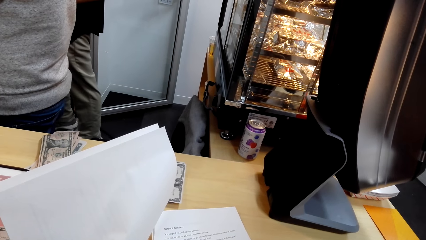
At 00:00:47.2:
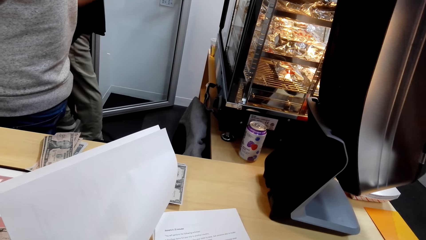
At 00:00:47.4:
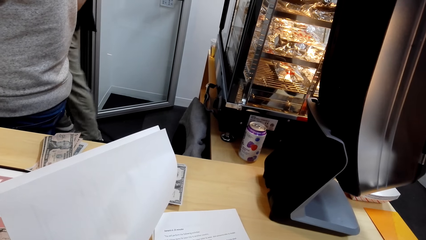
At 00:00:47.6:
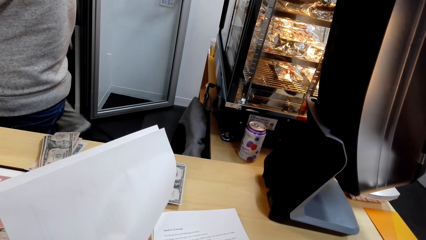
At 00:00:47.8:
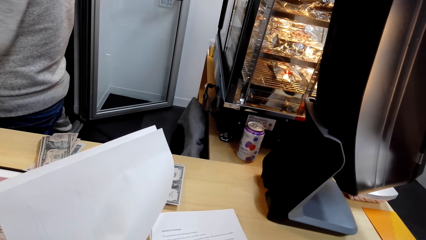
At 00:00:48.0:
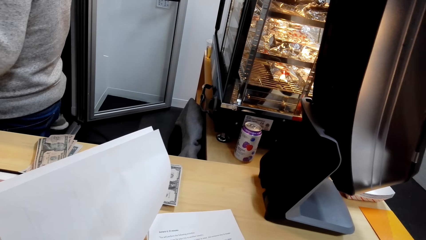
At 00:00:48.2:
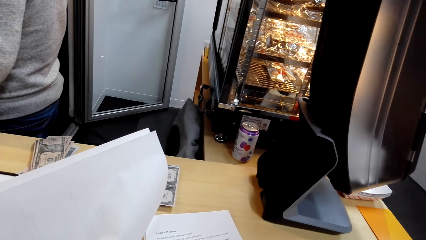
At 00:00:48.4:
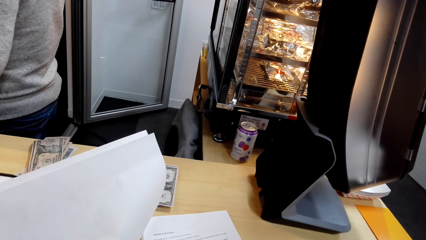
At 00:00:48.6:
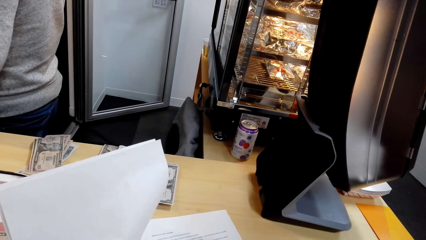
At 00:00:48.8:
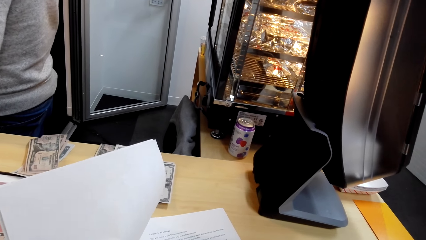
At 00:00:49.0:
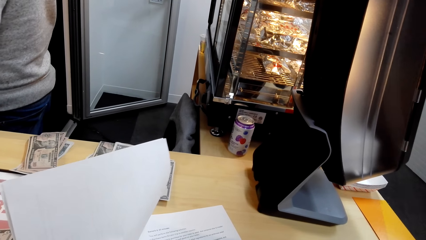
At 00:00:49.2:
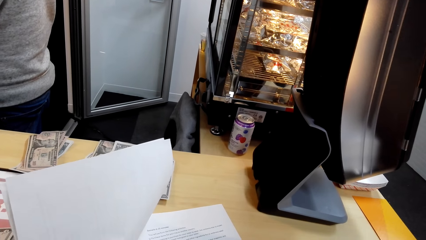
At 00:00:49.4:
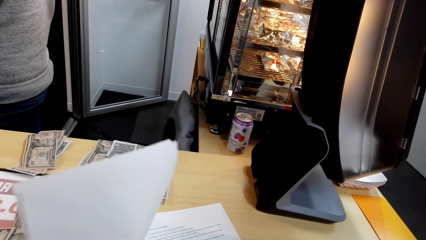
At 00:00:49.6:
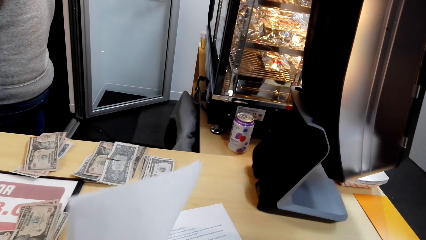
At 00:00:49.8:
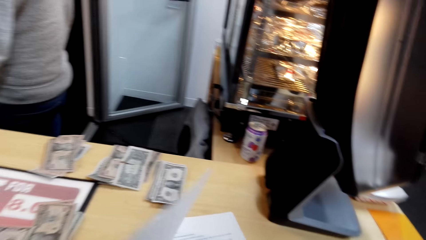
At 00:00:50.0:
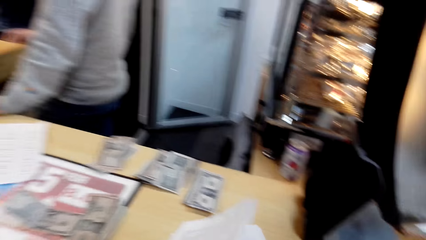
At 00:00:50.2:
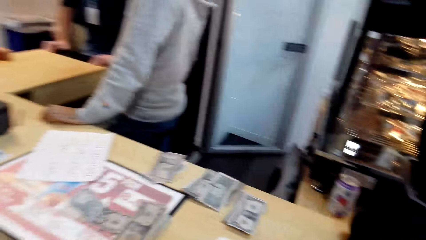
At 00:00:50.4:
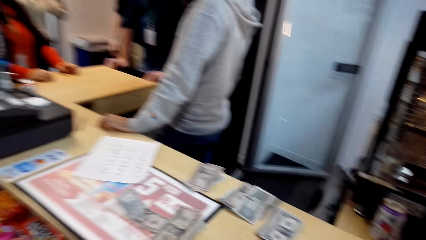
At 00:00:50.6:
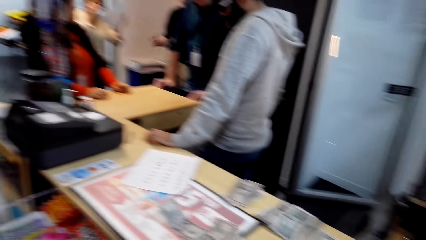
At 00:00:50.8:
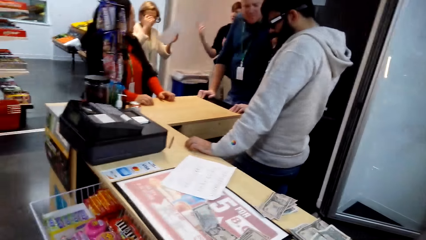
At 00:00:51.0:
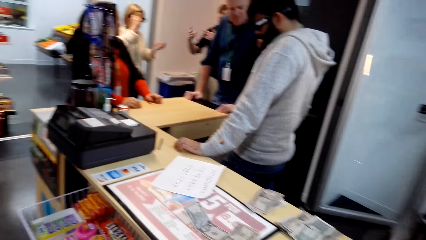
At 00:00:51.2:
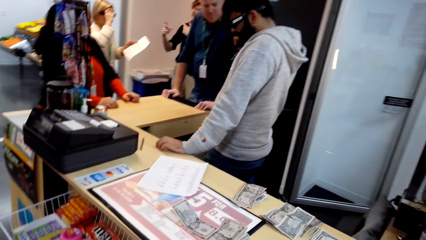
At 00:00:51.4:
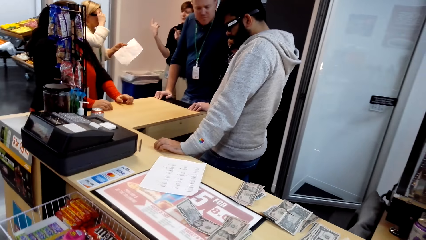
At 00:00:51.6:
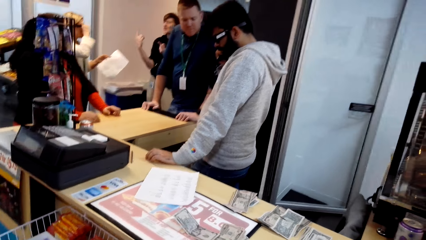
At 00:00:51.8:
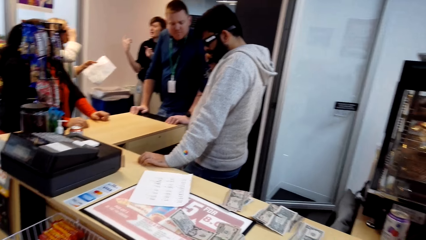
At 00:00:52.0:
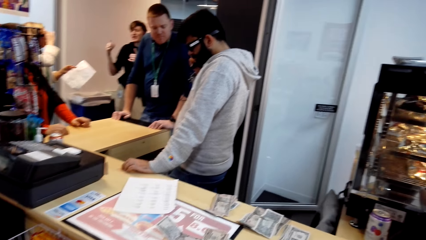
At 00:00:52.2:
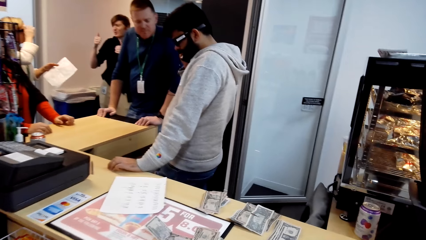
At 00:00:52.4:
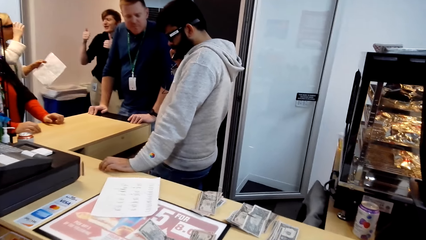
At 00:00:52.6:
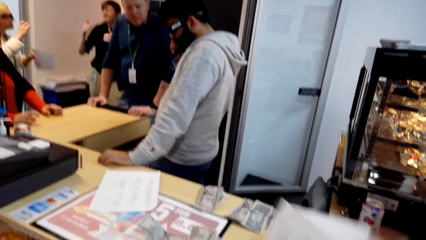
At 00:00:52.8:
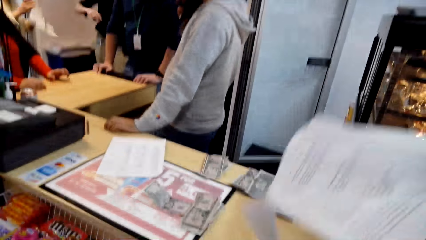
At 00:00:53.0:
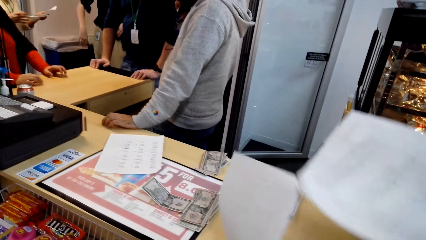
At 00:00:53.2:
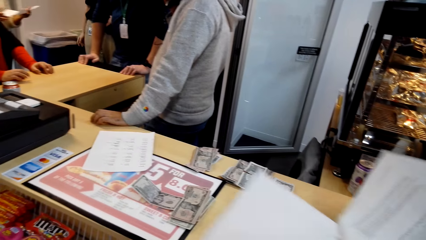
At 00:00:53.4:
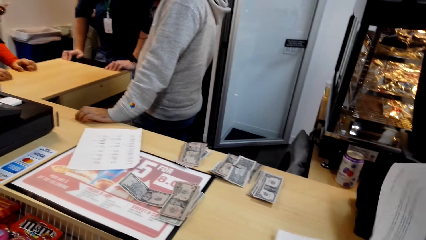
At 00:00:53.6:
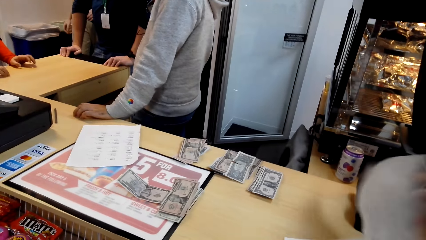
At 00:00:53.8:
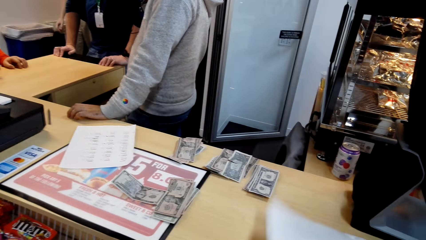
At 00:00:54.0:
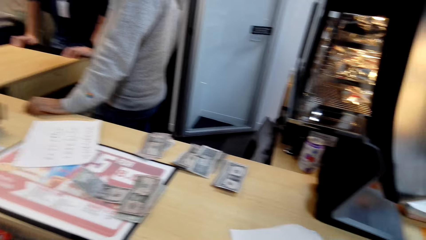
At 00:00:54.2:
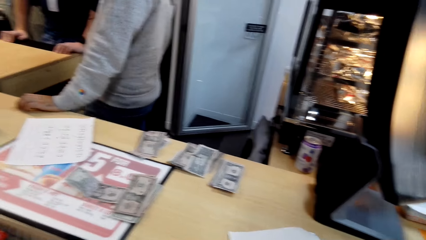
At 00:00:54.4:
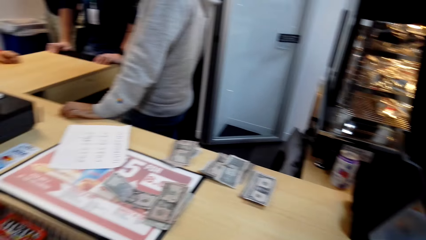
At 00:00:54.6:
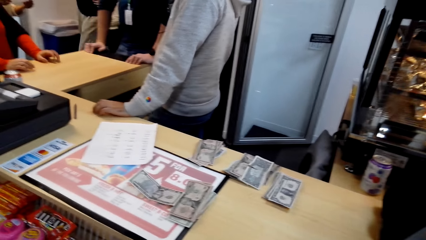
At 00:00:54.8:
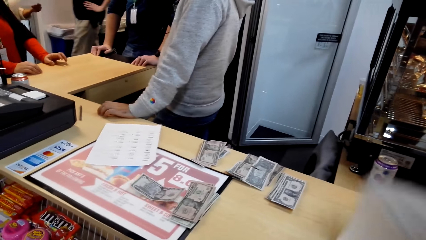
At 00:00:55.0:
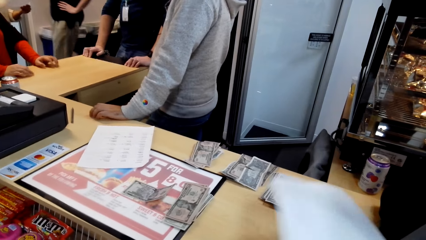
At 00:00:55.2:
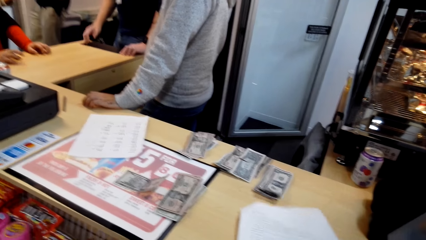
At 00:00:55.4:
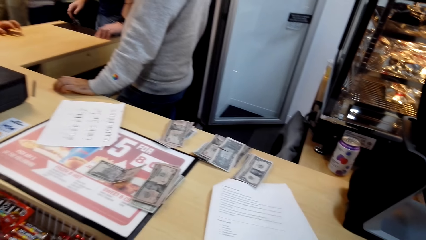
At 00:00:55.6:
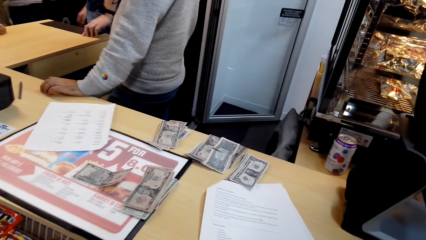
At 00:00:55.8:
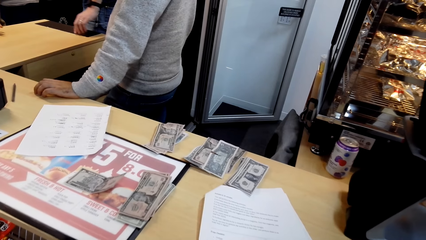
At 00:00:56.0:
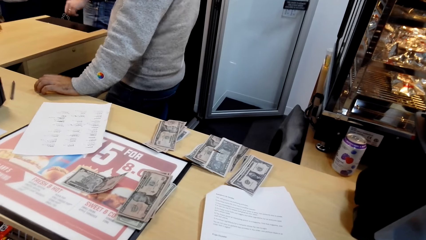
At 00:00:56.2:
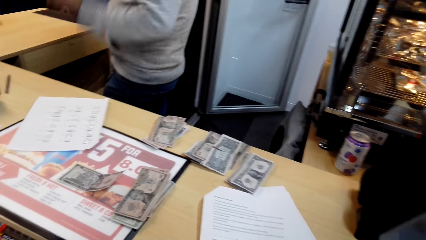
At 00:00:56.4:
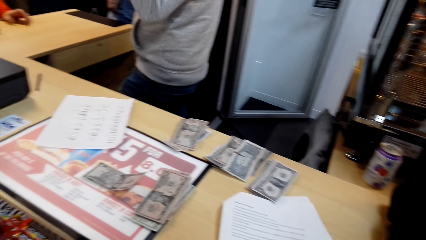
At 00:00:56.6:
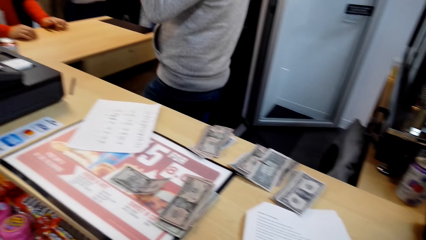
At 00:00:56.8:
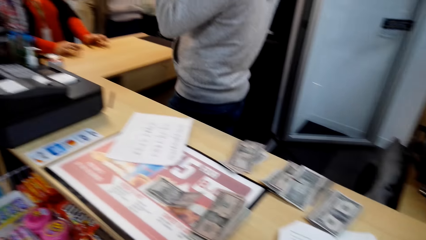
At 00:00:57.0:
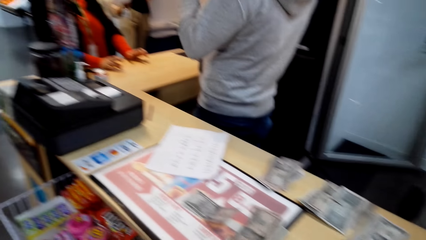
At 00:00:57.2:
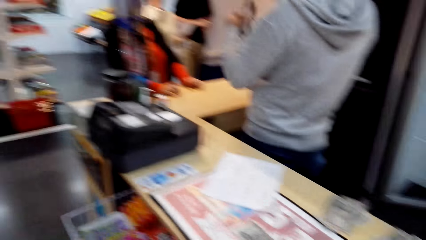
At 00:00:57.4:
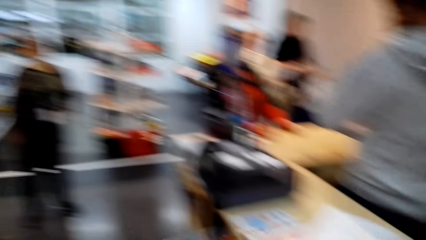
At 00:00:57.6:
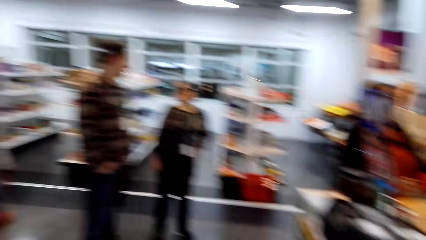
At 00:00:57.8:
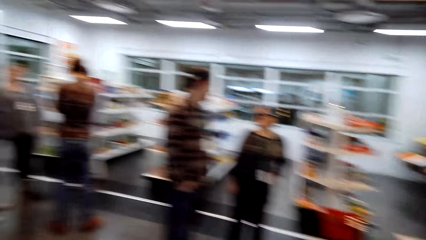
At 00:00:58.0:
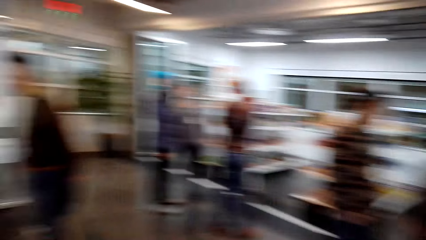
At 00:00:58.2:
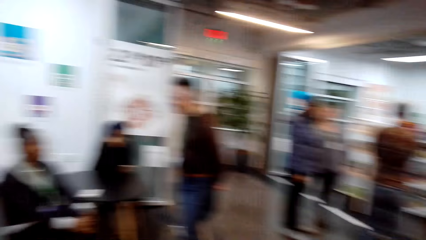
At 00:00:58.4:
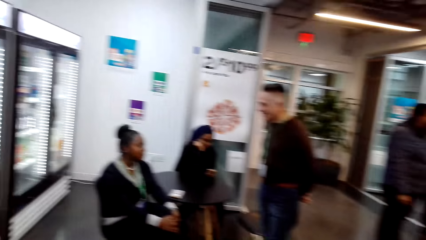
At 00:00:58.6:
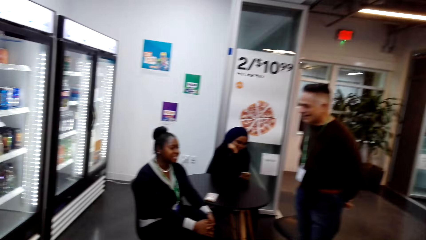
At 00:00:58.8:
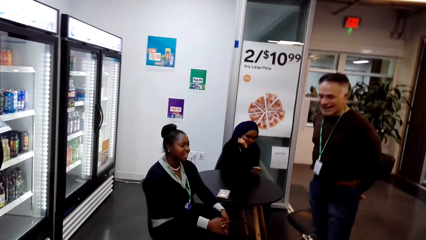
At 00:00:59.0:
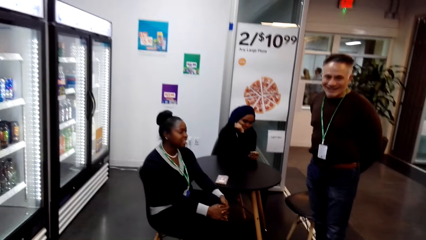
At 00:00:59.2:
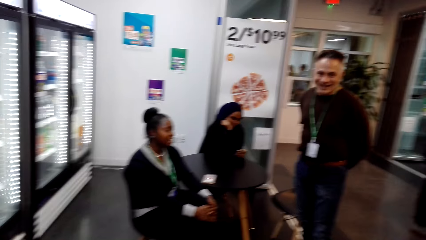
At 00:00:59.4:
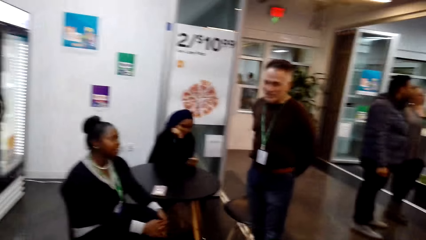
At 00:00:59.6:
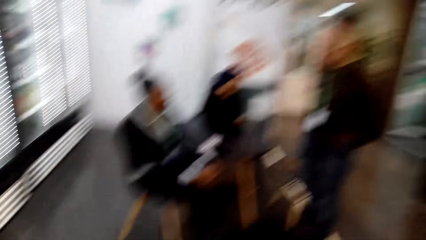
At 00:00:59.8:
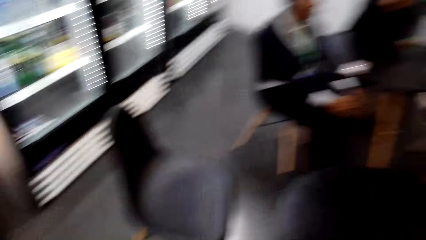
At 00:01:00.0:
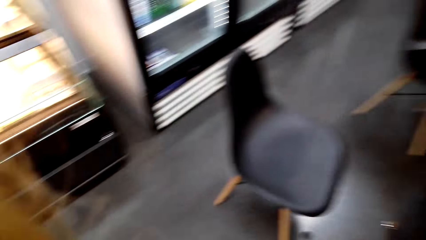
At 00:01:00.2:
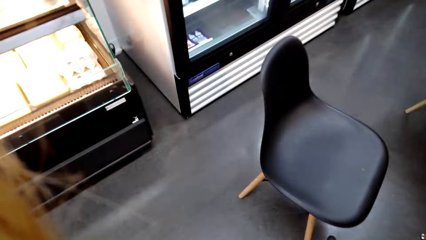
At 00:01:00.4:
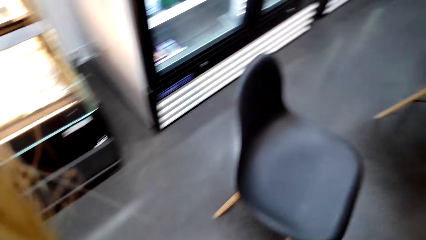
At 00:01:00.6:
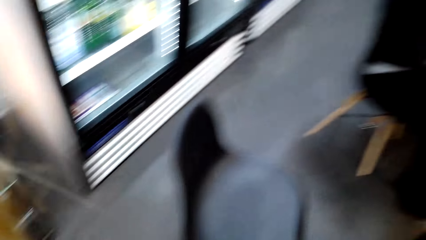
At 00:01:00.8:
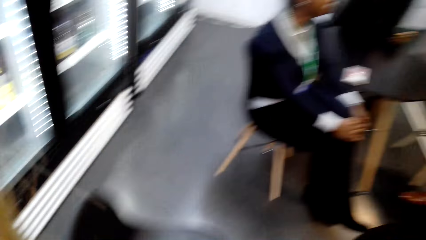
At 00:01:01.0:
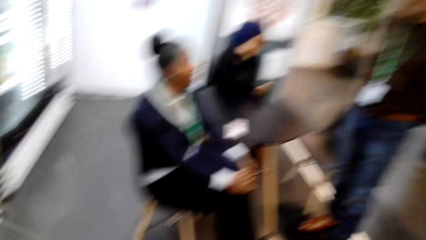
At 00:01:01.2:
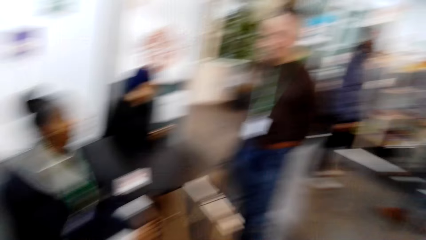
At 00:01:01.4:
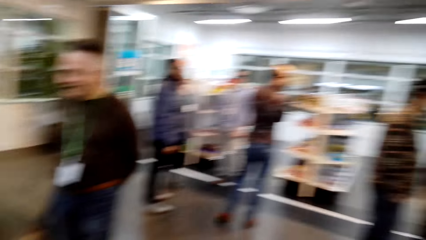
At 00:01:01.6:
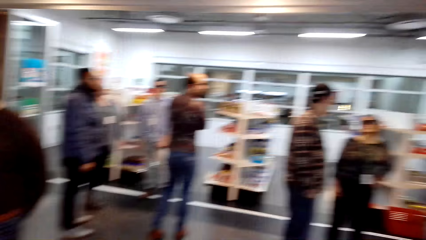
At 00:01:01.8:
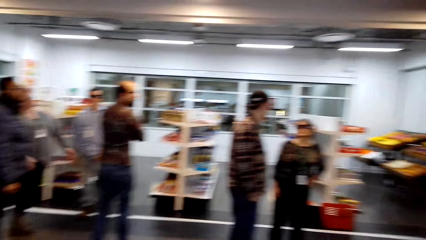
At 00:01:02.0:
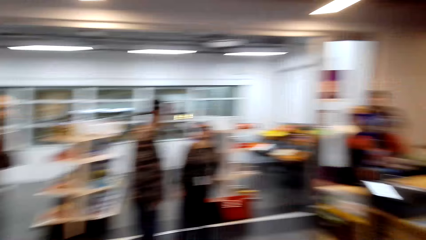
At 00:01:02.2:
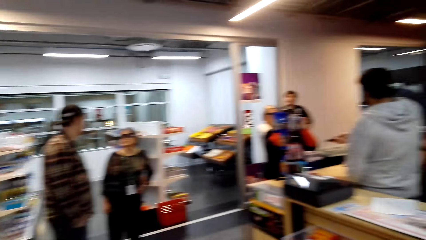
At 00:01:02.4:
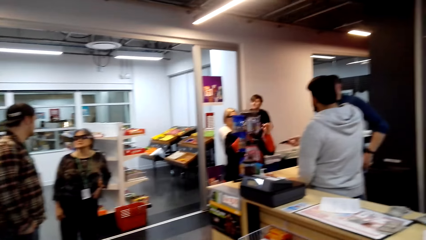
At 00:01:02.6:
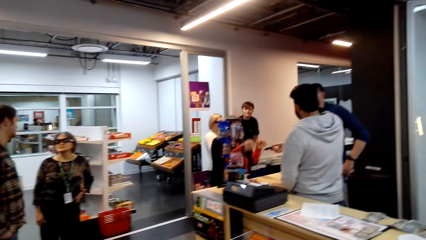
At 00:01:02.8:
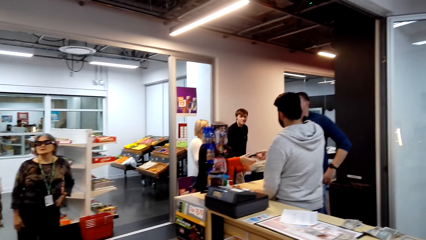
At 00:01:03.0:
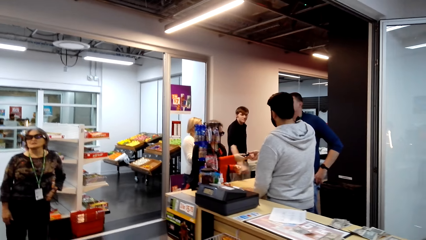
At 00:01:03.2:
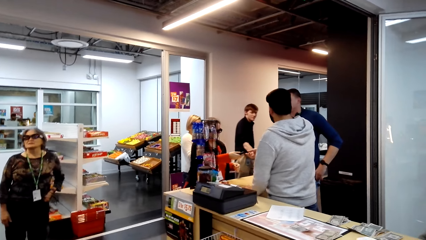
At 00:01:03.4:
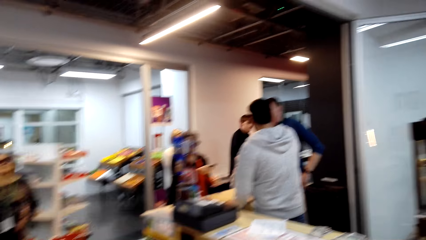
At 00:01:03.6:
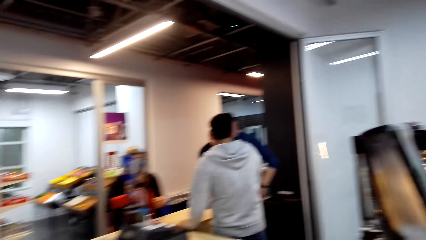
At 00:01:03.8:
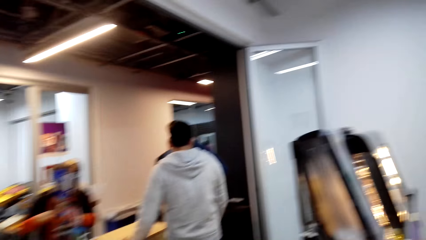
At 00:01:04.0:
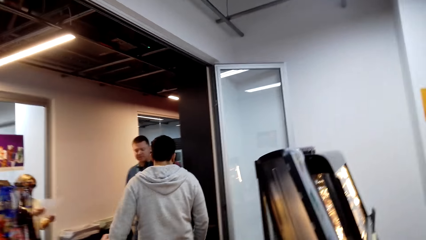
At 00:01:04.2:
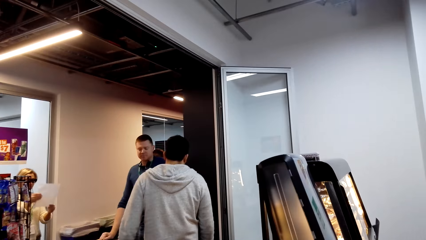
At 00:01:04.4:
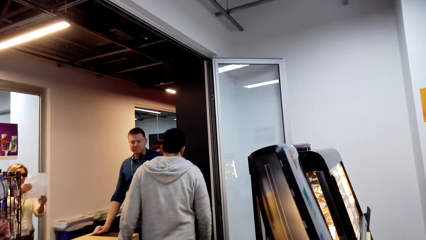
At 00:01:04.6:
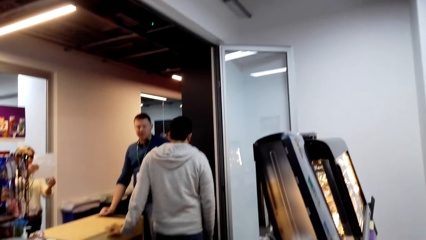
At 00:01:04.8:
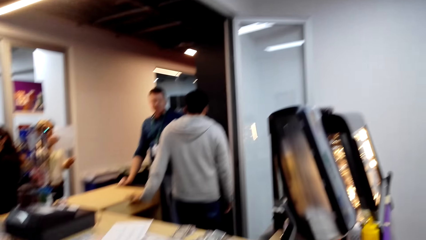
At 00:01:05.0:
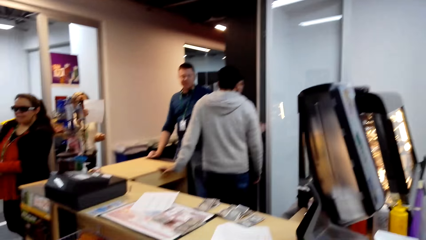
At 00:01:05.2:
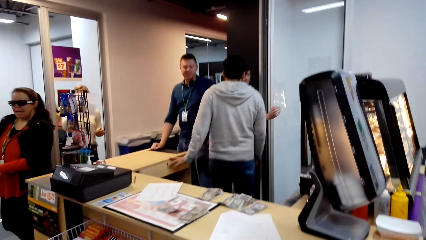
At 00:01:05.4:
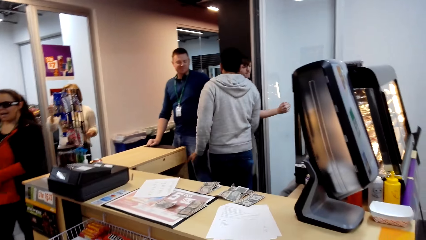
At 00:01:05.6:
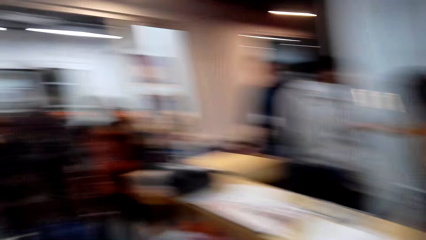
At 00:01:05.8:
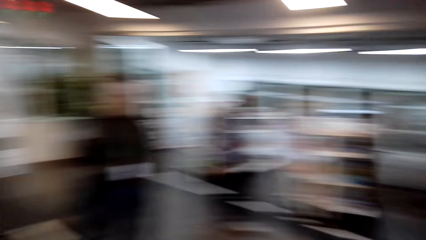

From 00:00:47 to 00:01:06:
The camera wearer closes the paper on the counter. They lift the paper on the counter. They place the paper script on the counter. They walk in the store. They look around the shops.
